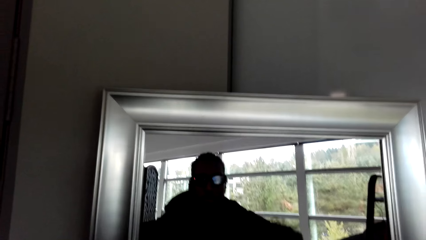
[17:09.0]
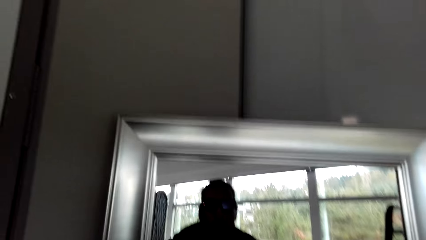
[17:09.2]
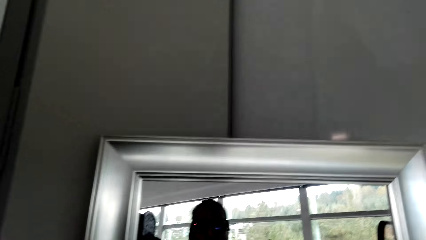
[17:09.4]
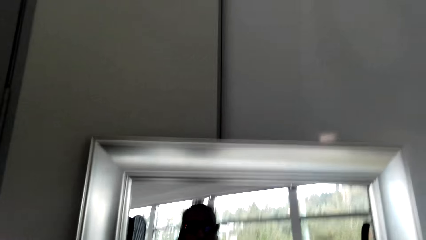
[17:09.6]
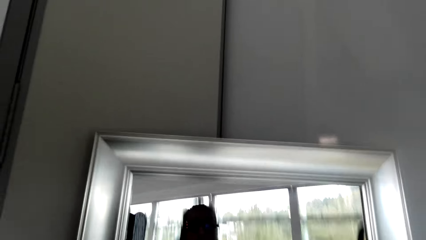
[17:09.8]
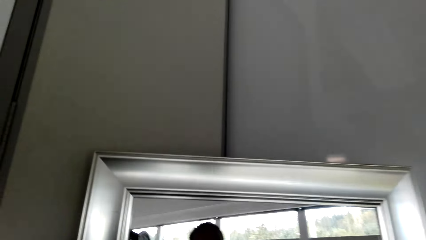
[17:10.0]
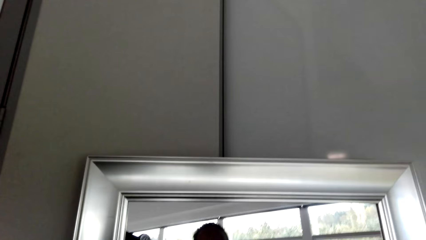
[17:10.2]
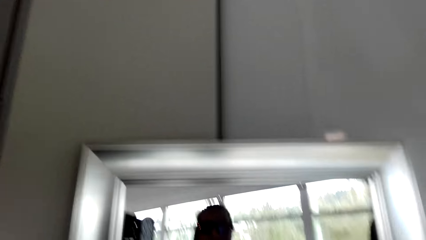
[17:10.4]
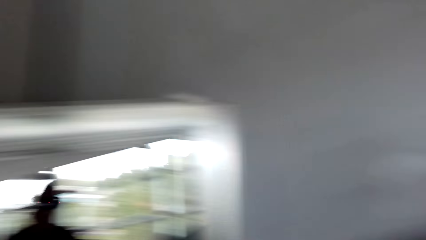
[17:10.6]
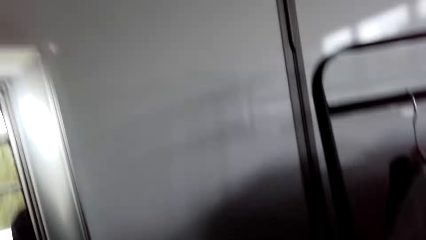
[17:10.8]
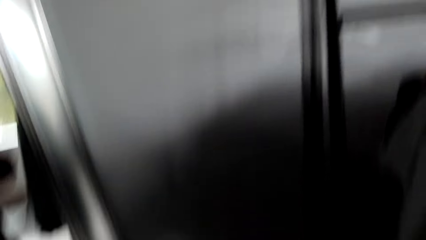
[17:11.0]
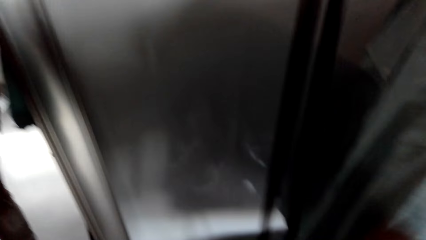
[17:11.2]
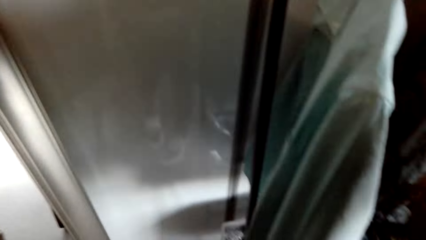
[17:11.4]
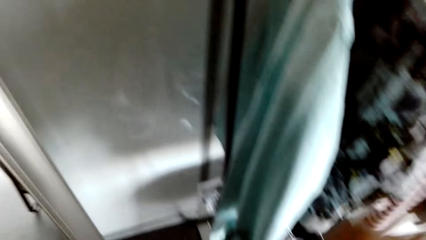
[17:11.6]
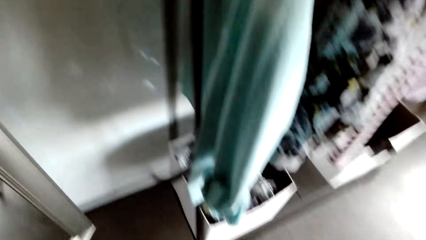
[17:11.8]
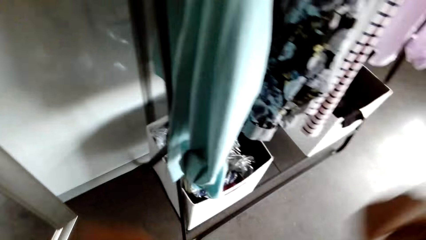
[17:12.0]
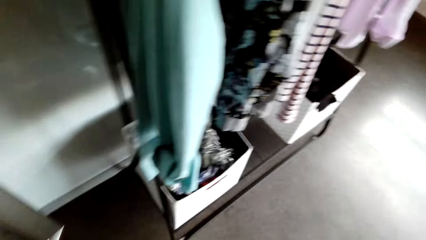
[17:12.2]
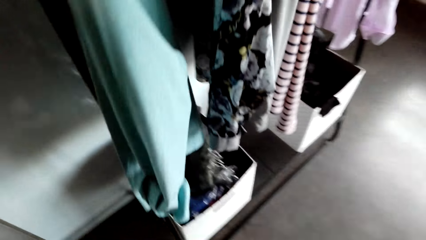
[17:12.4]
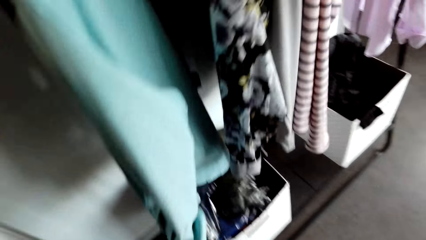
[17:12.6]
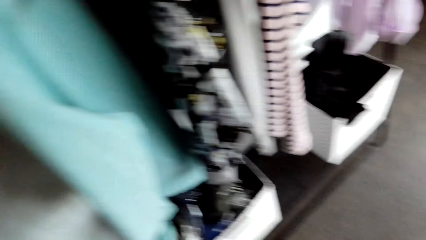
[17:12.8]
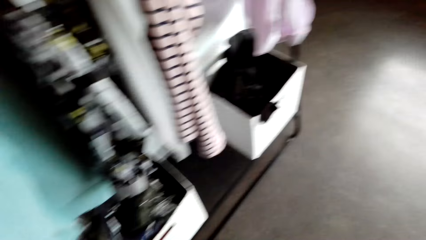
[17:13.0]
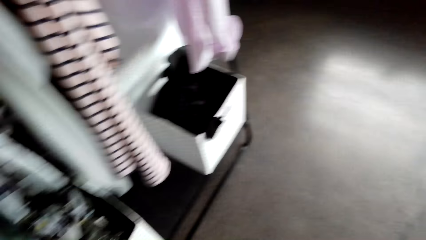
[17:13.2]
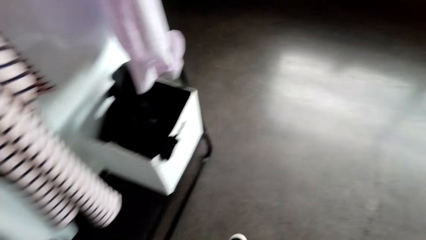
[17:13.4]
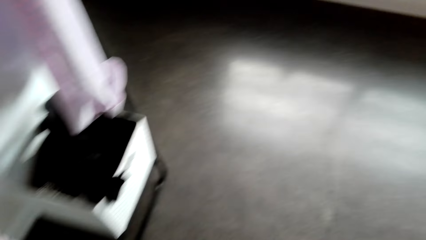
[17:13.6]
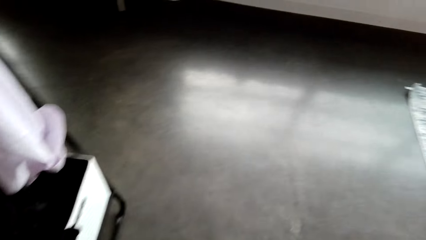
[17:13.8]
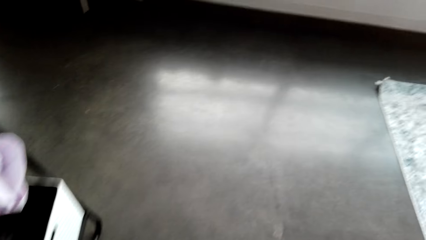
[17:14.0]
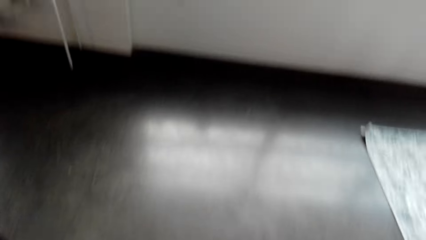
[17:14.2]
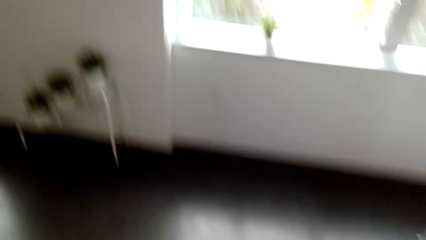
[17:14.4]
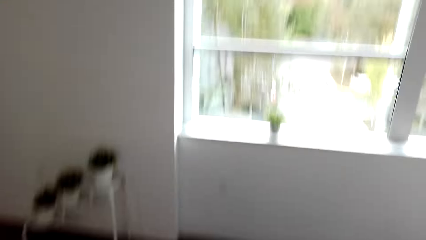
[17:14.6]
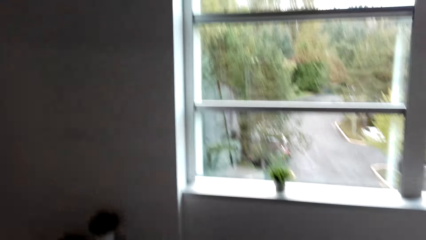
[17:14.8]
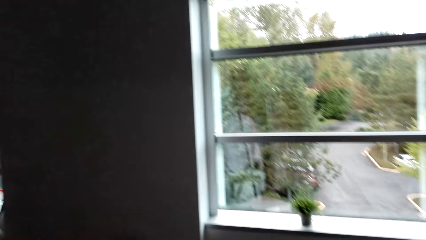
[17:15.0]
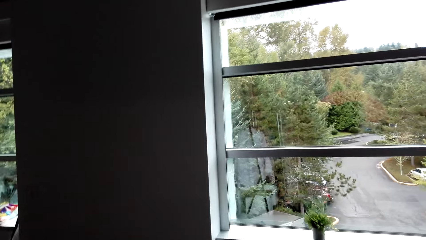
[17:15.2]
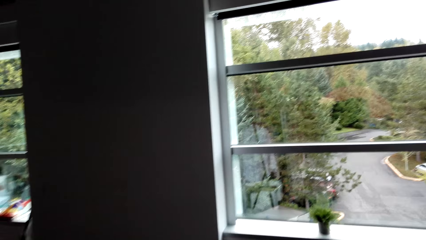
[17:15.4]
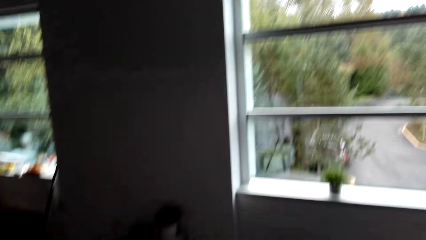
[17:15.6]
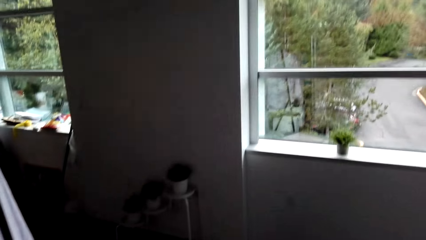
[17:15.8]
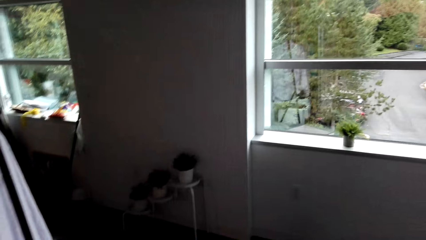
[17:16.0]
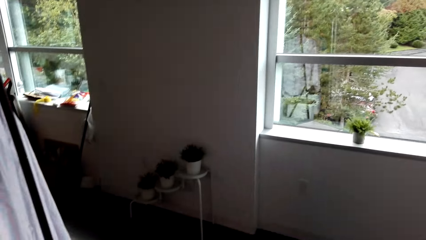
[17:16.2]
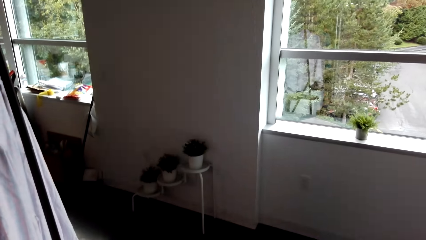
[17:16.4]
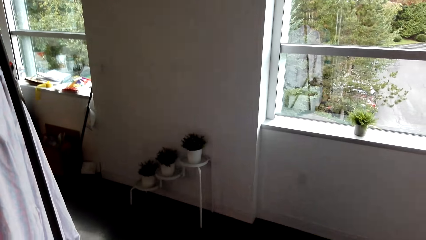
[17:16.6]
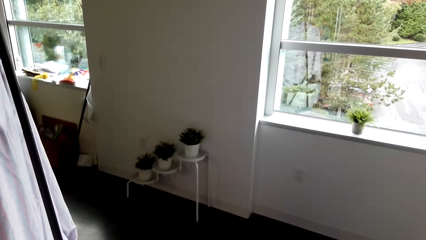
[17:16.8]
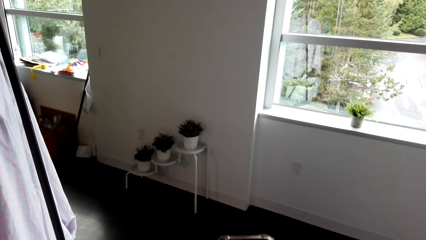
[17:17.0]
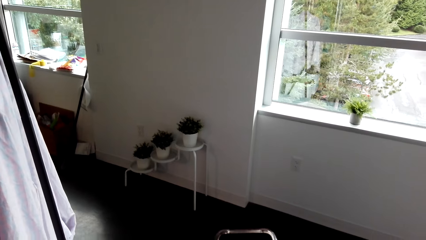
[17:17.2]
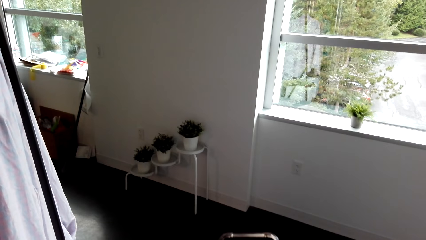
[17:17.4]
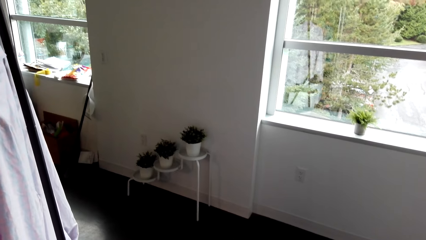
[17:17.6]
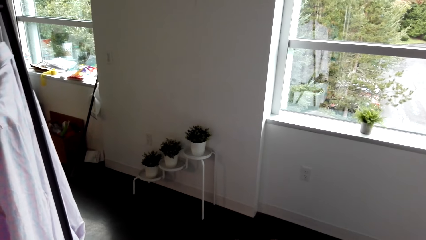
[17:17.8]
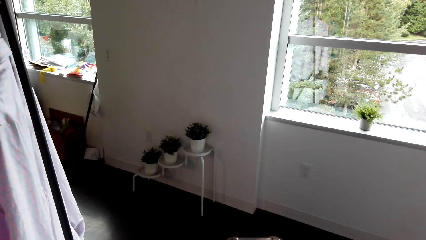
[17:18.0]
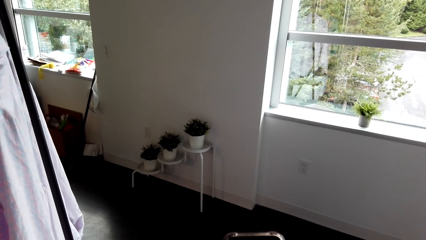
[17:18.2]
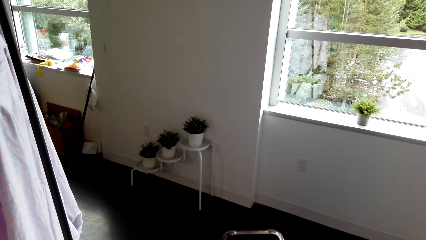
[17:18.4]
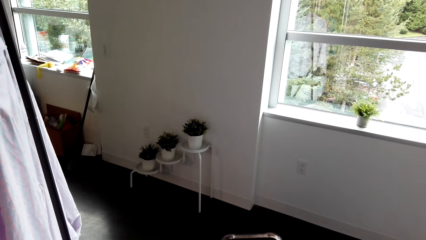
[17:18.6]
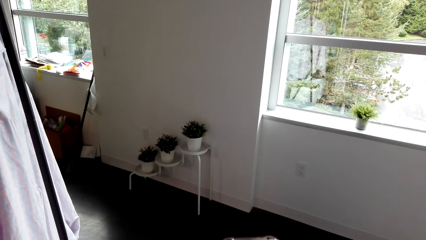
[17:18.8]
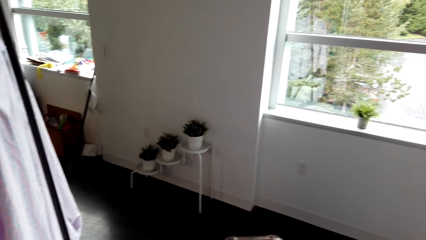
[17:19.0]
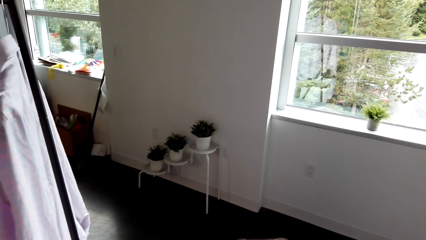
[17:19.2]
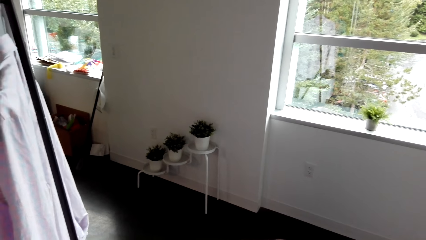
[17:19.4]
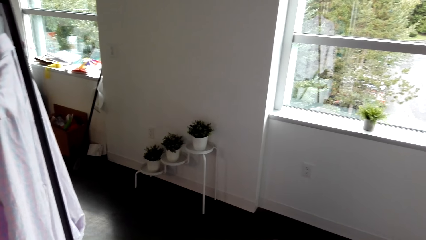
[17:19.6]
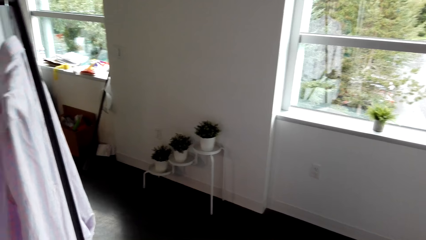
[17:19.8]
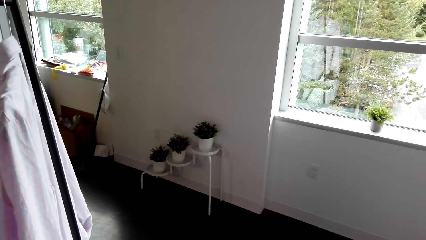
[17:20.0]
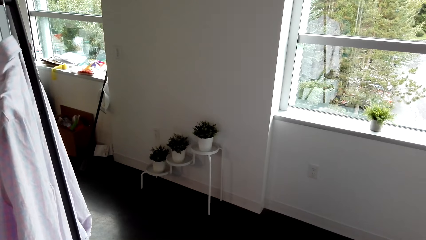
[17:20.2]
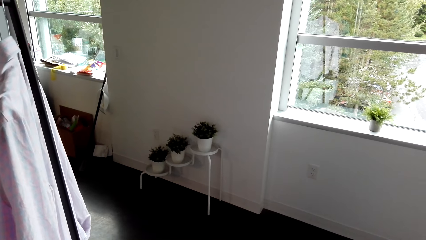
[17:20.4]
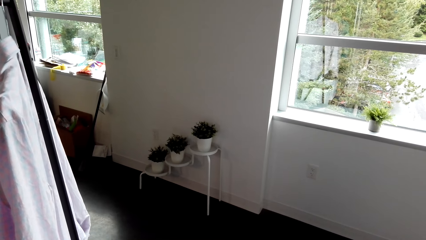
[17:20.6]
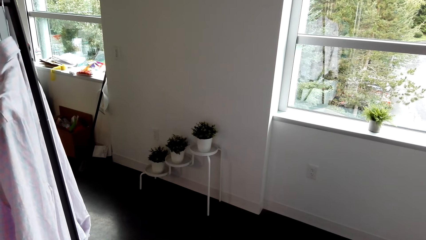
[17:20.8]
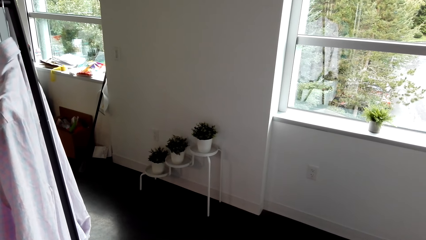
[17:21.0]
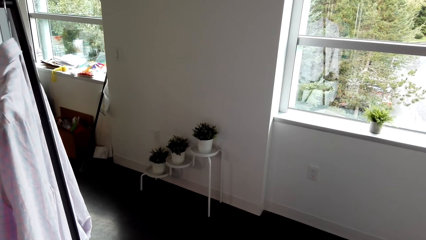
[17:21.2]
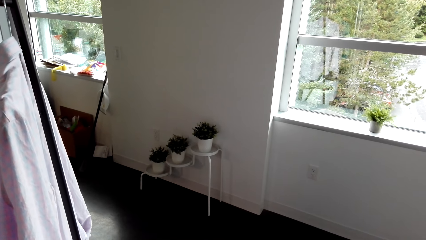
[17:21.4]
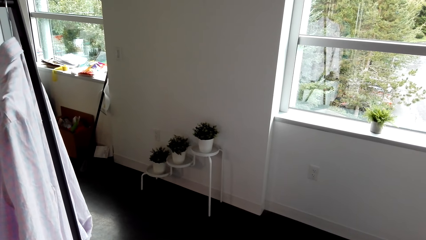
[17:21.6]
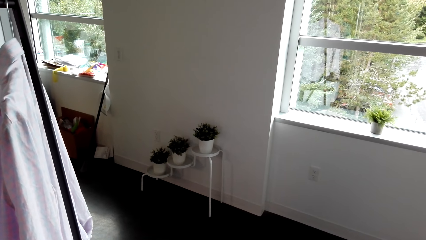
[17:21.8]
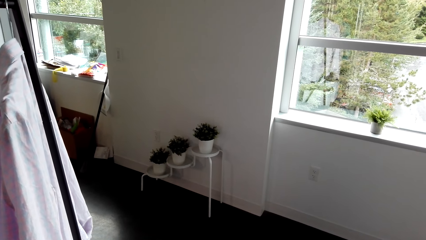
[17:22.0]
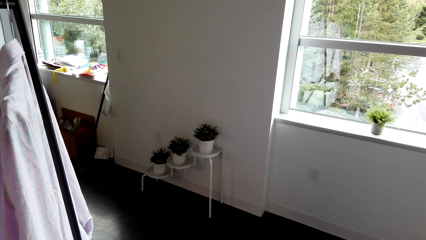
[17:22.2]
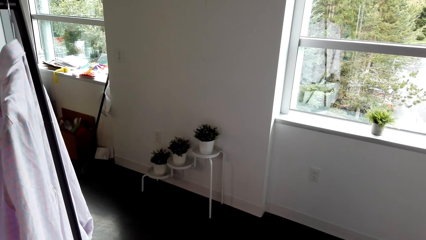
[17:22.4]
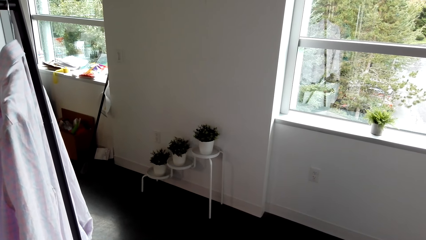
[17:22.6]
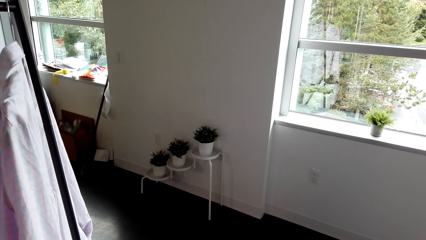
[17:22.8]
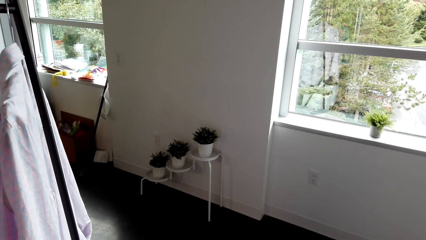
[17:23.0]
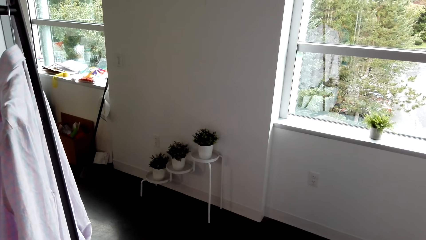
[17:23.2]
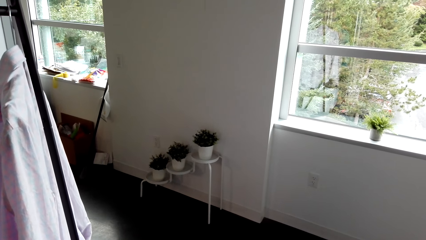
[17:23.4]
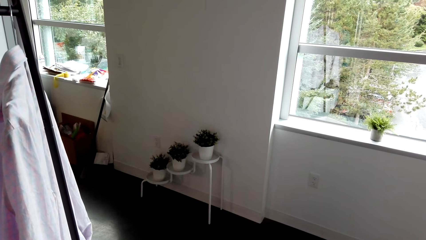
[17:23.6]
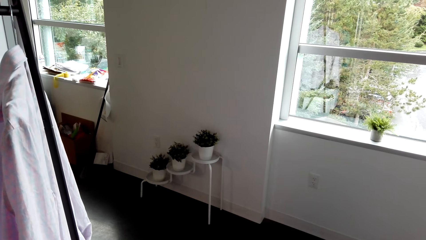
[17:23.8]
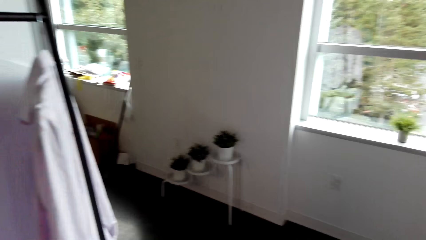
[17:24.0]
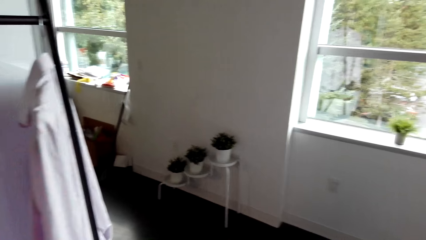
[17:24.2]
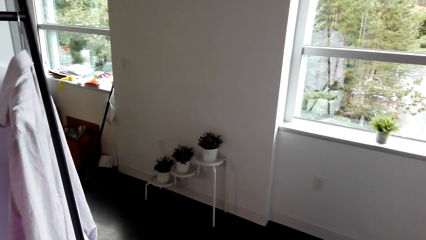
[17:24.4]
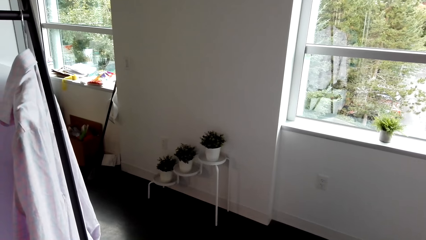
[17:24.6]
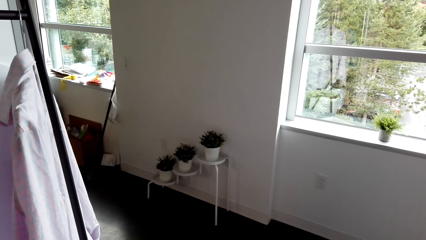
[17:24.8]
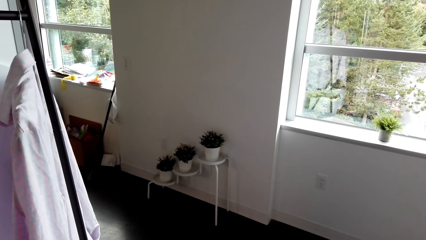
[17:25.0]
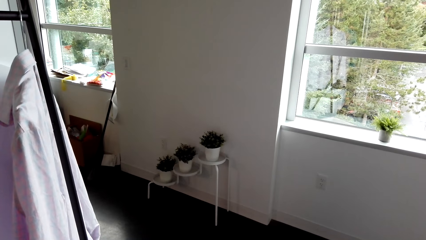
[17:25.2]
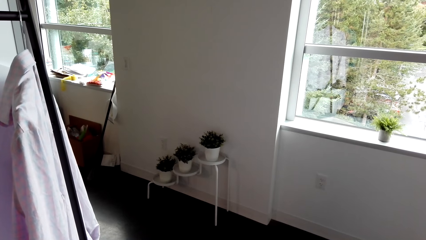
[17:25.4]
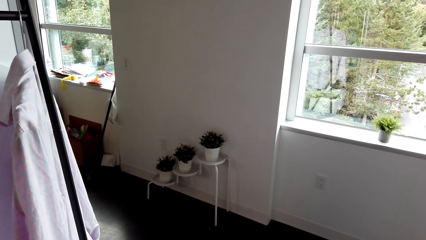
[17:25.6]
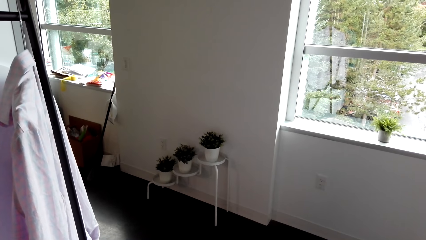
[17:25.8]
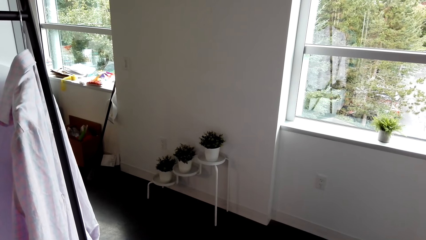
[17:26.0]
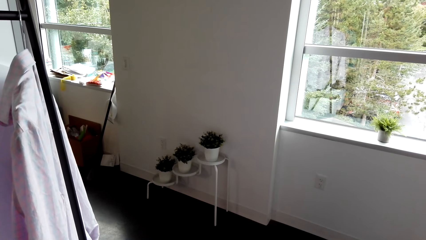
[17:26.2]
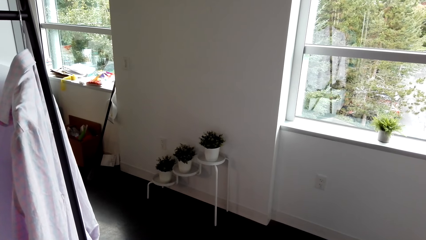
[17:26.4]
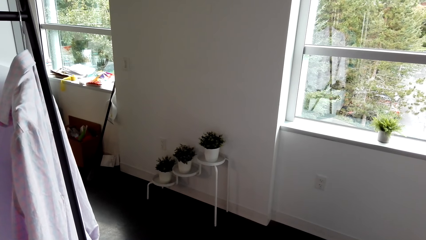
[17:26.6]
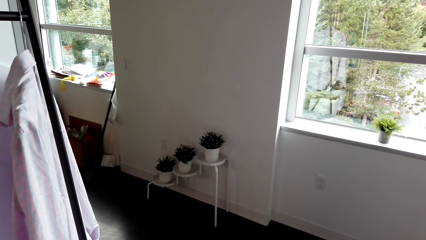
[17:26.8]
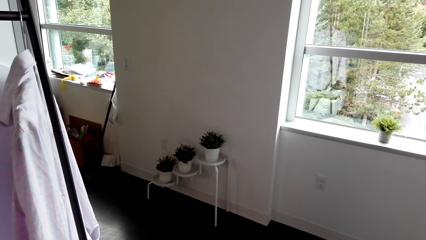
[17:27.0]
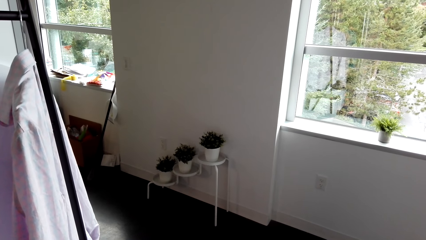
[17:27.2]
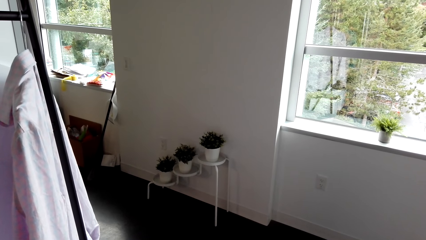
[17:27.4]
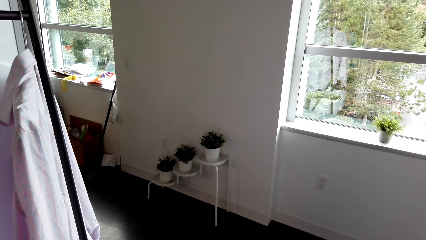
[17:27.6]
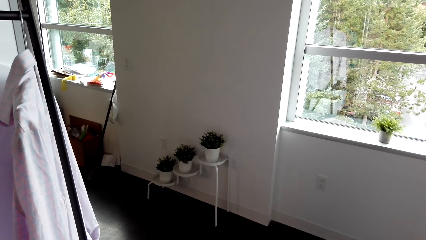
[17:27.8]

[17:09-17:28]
The camera wearer walks in a room. They look around. They operate a phone.
